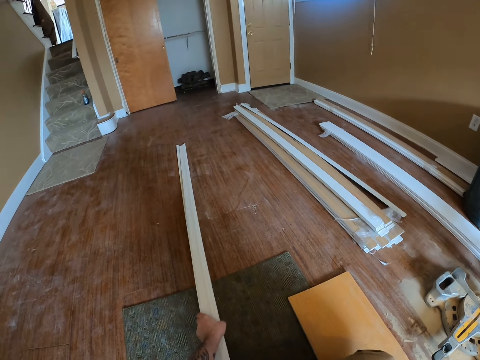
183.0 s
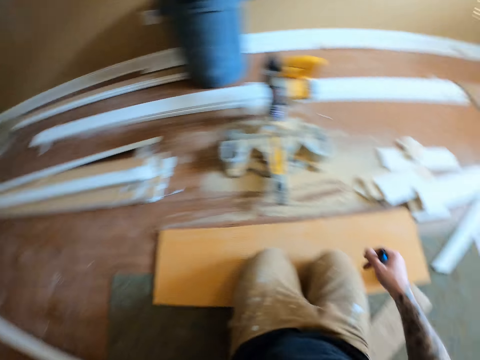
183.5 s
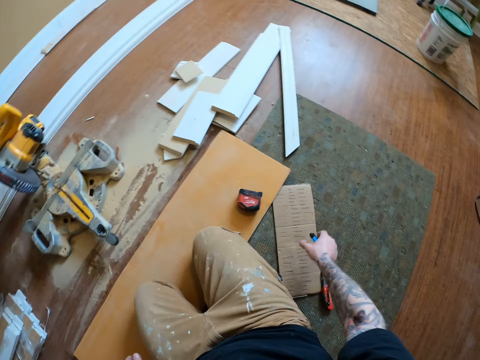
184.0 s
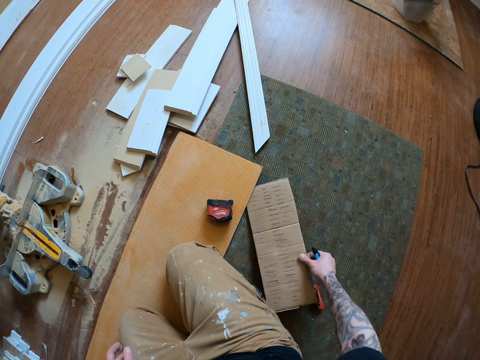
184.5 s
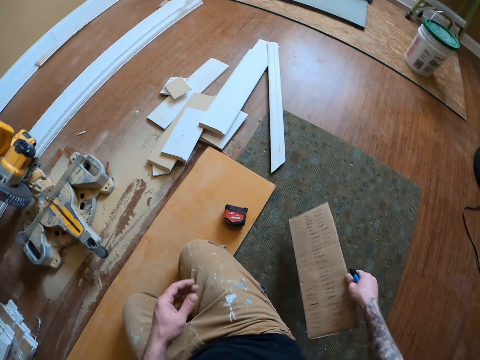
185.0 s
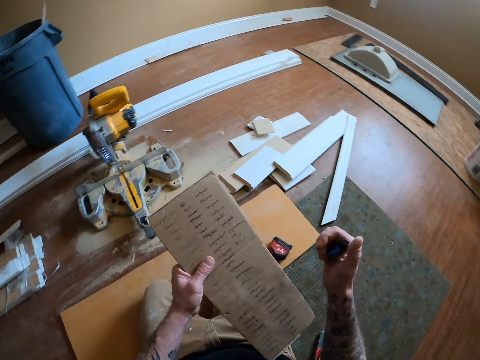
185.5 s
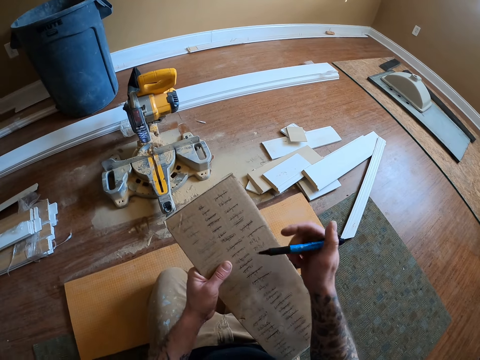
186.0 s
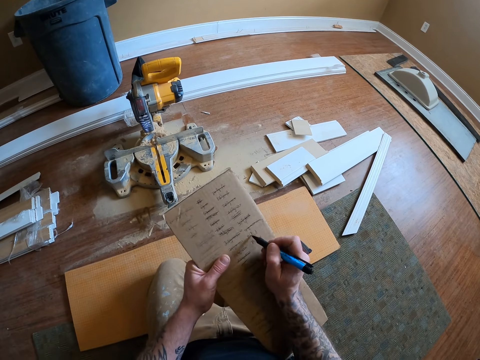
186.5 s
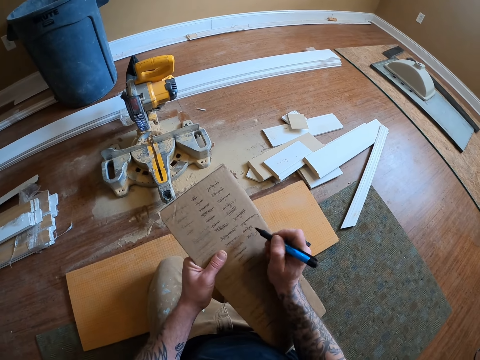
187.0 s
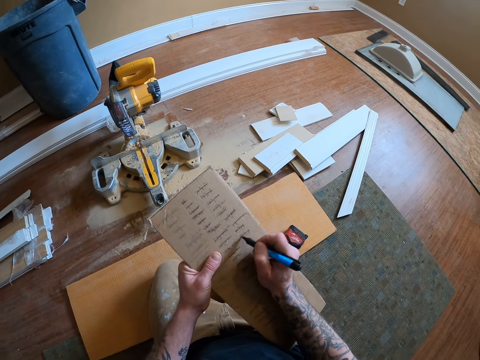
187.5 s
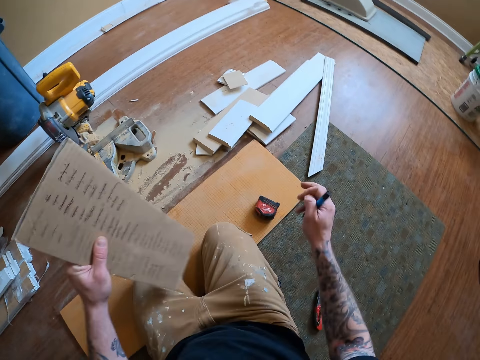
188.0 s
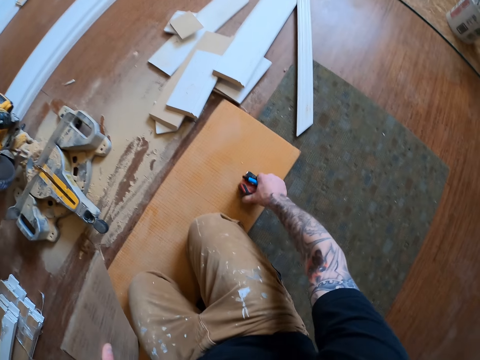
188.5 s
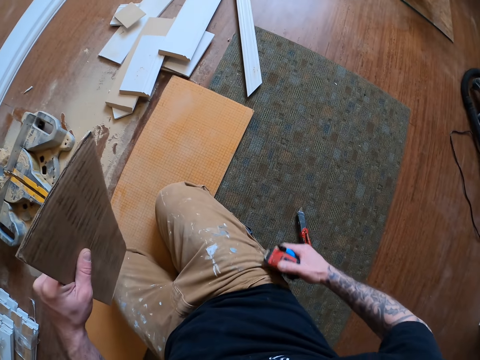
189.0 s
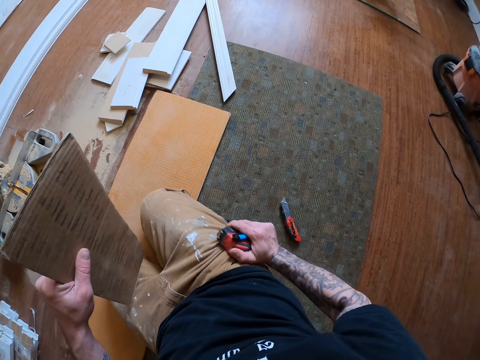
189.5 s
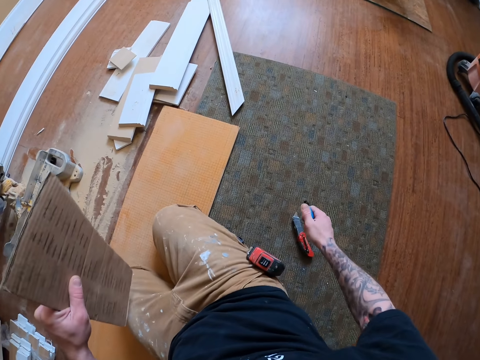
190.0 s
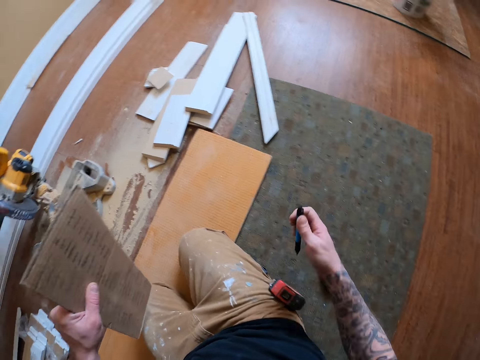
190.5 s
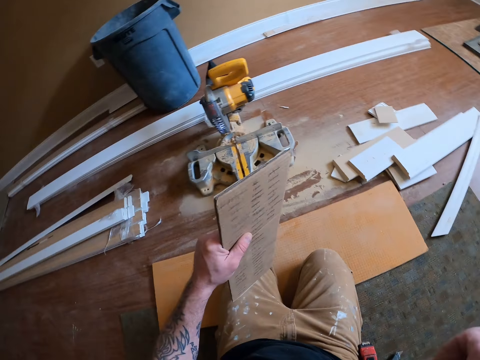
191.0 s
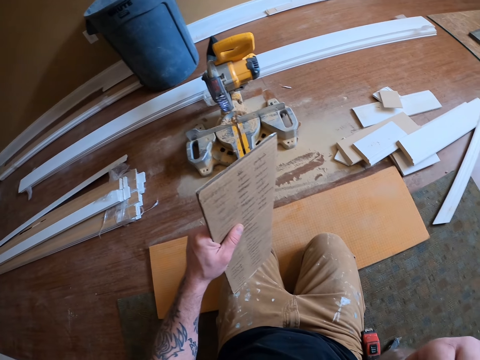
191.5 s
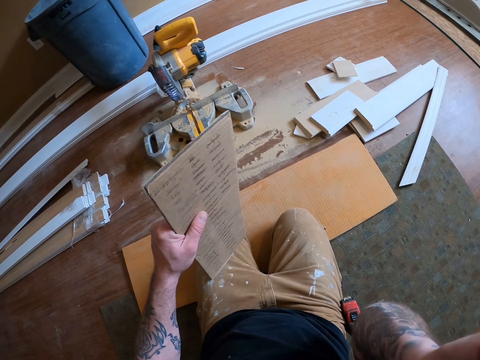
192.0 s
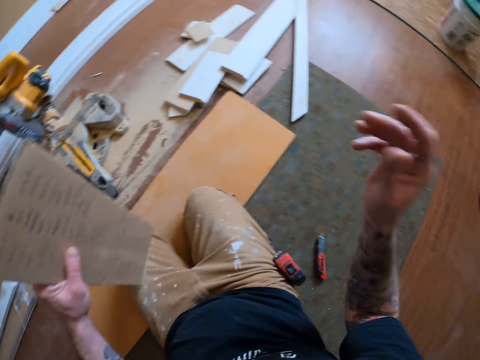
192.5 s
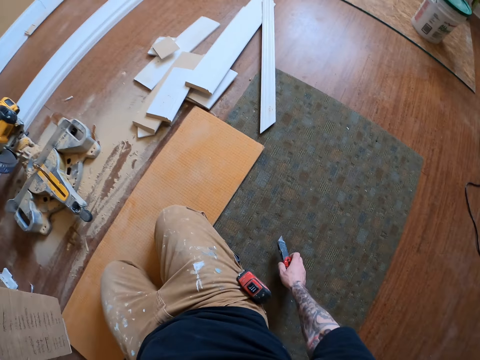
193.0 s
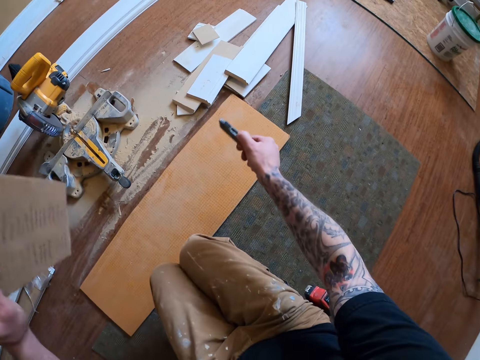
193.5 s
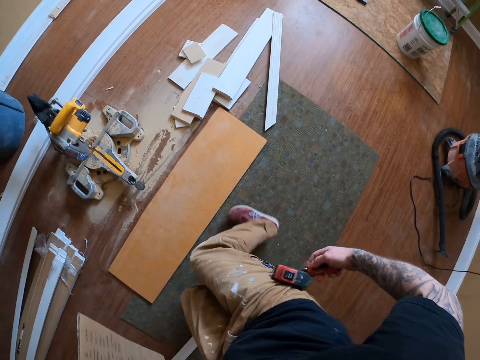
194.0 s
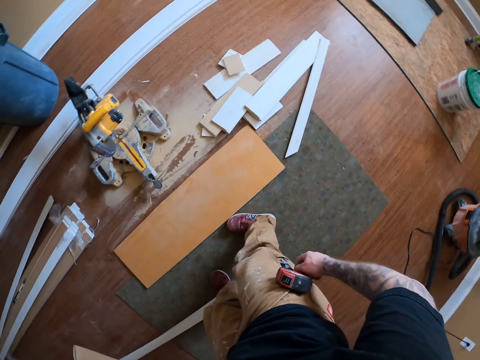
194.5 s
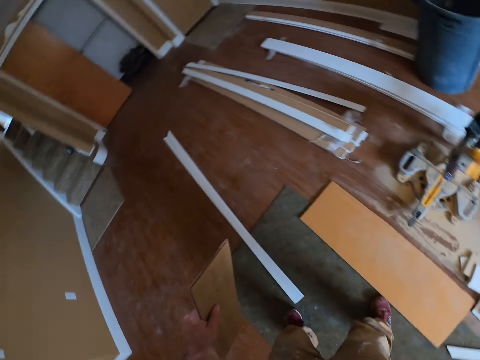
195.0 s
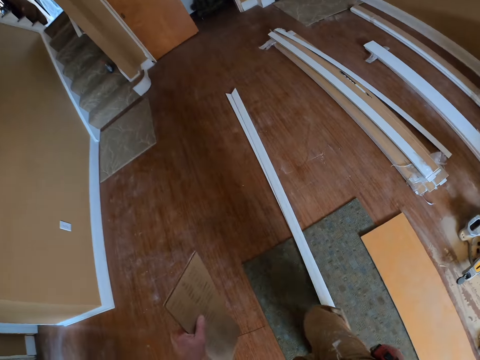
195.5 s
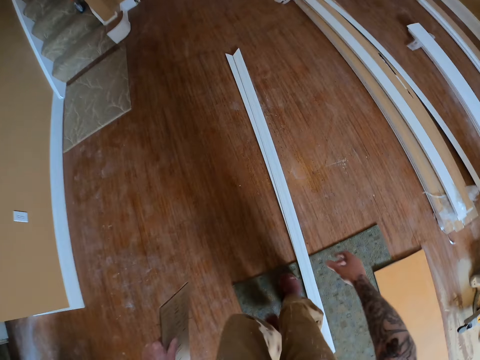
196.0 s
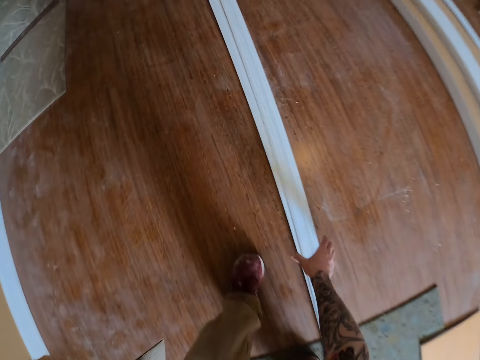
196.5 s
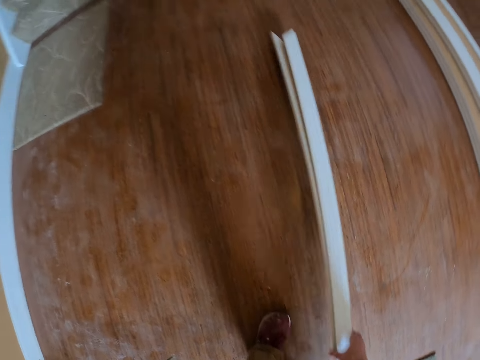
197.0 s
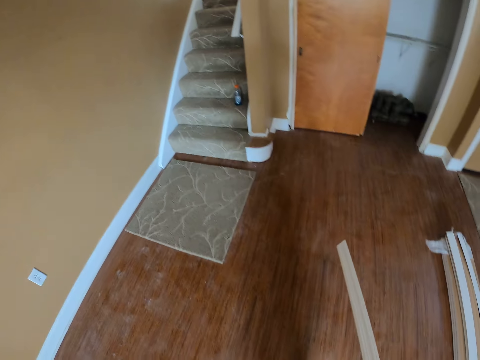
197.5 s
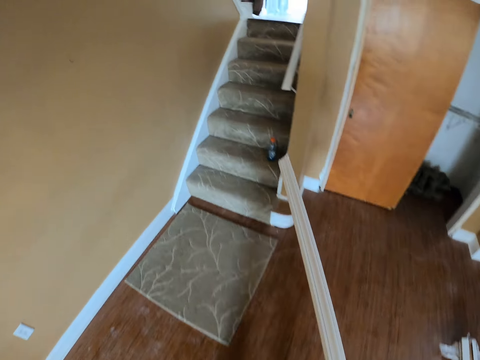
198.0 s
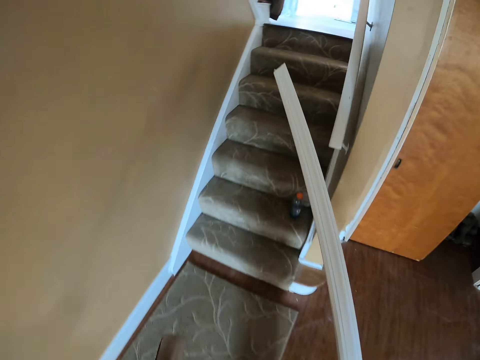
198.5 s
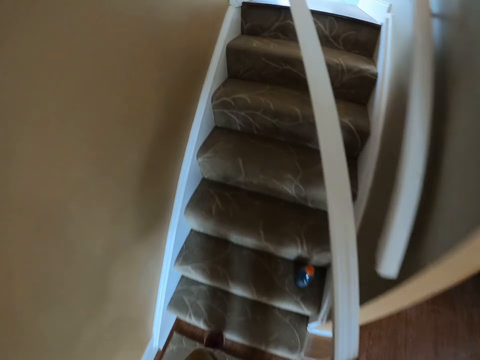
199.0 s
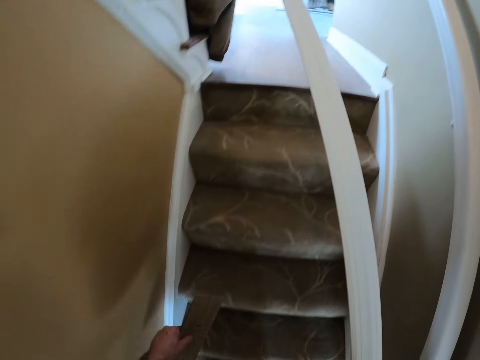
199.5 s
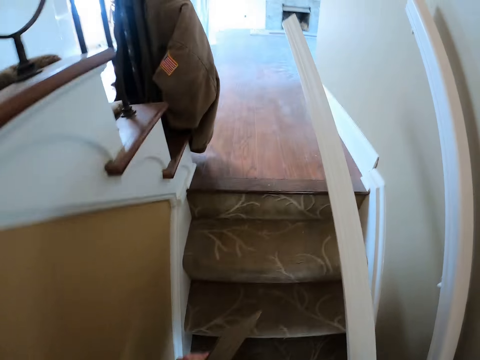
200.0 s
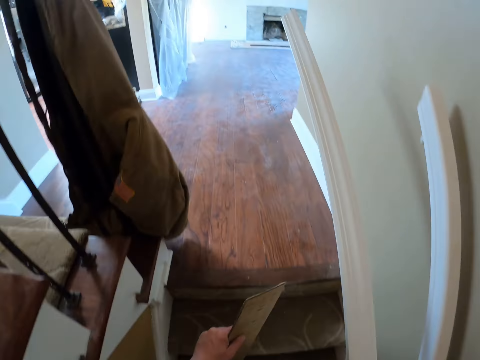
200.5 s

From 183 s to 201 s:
The camera wearer puts the cardboard aside. He picks up the carton paper on the floor. He writes on the carton paper with the pen. He picks up the tape measure on the floor. He hangs the tape measure by his trouser, on the pocket. He lifts the hand. He picks up the cutter knife from the floor. He stands up. He puts the cutter knife in his pocket. He moves a step. He picks up the woods from the floor. He walks in the house.

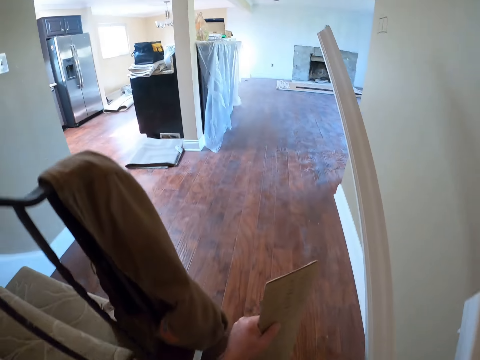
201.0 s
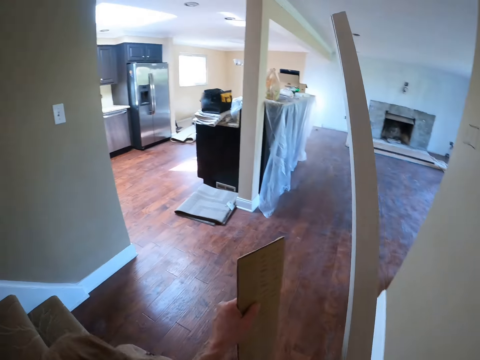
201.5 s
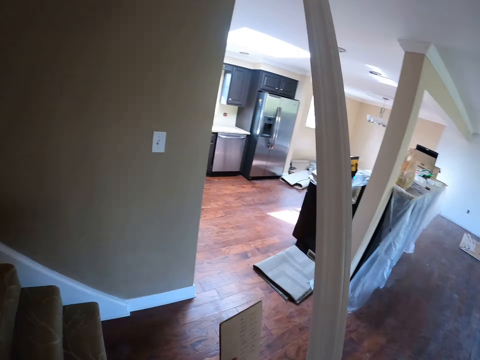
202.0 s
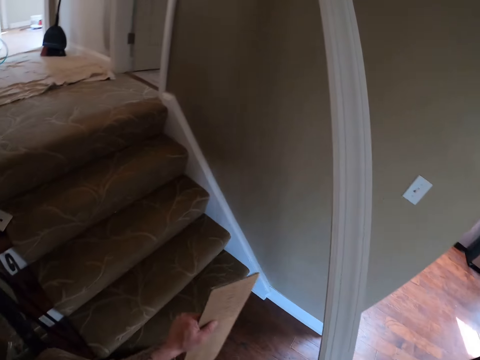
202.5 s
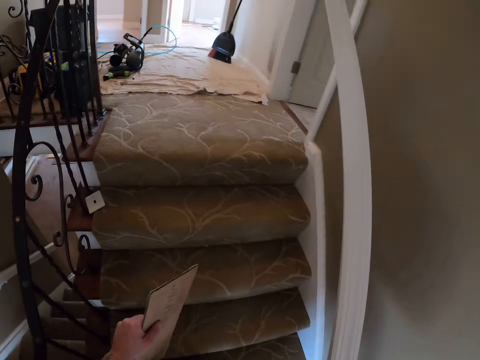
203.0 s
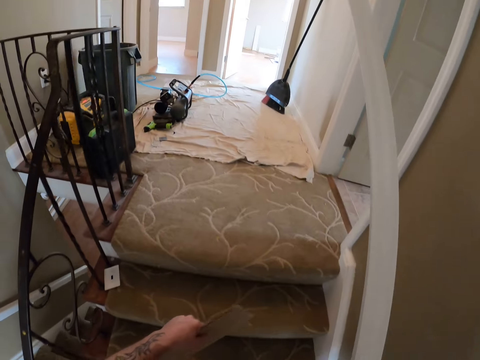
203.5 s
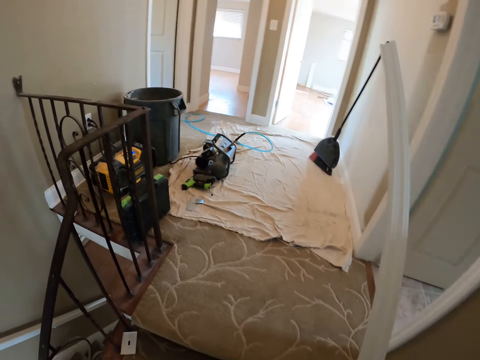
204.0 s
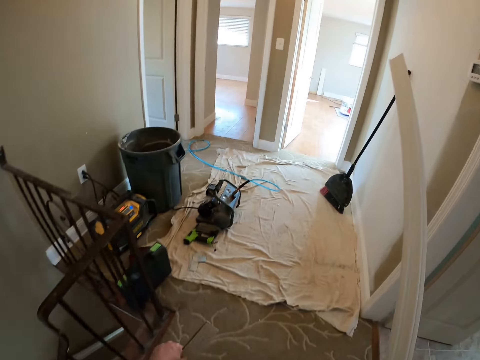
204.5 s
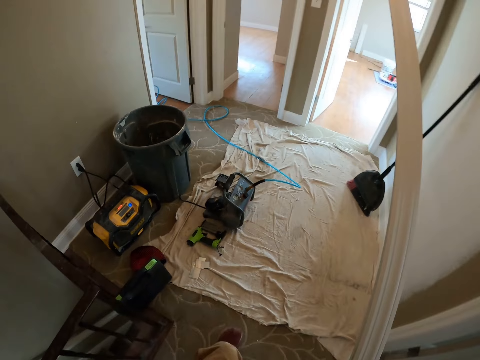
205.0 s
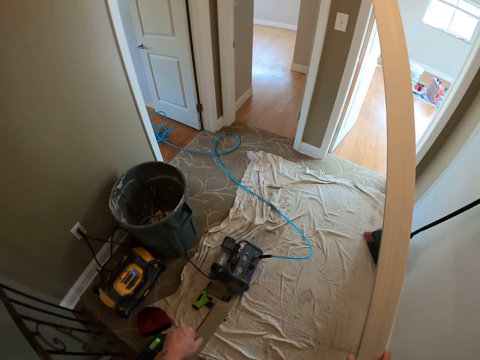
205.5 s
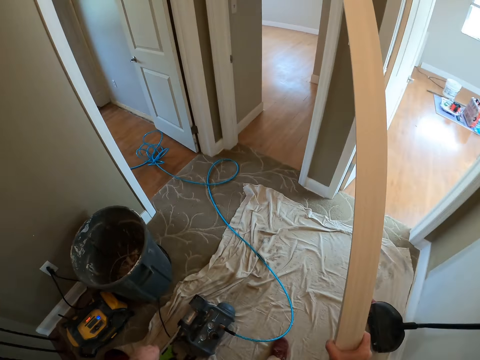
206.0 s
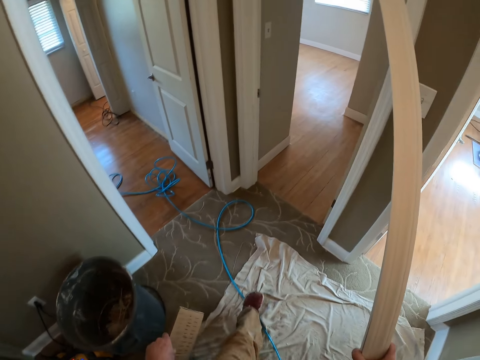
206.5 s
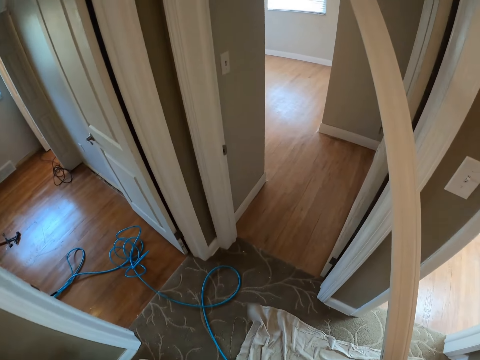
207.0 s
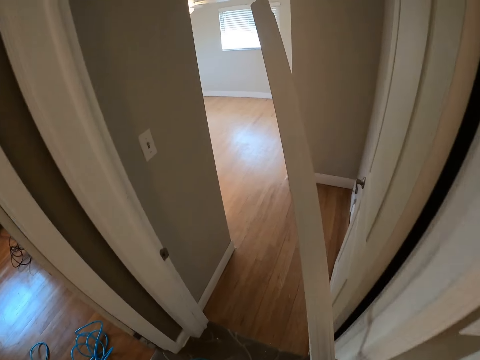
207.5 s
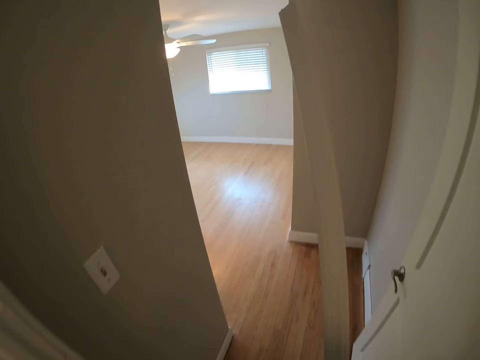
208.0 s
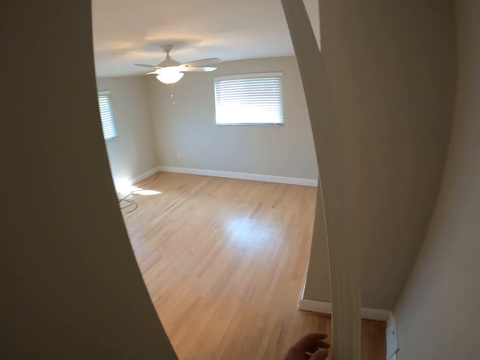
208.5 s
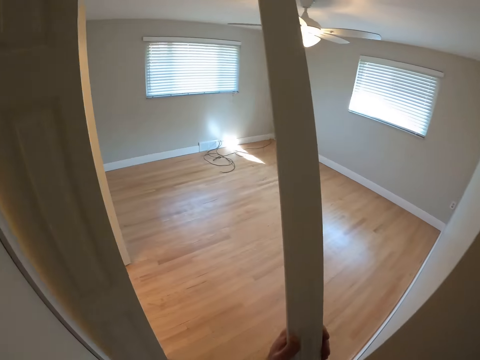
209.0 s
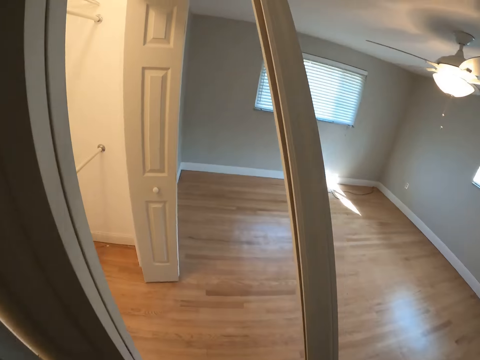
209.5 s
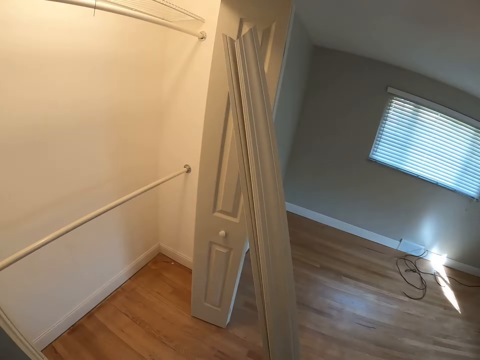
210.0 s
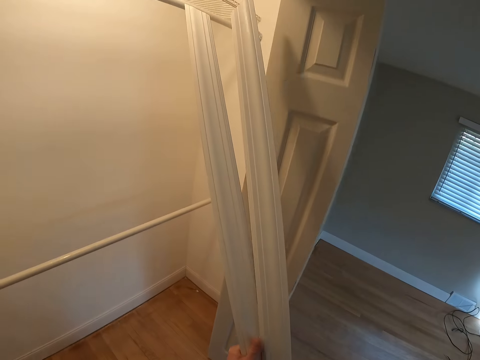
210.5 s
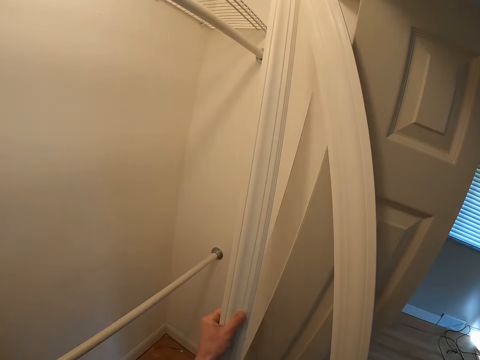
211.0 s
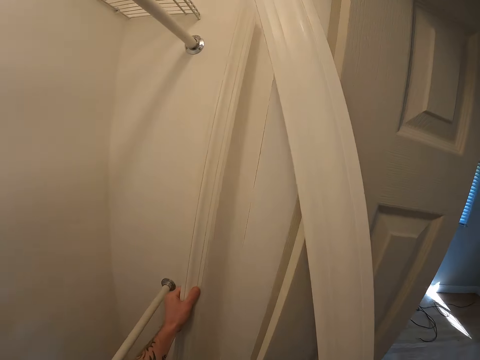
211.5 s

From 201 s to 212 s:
The camera wearer drops the woods in a closet.
